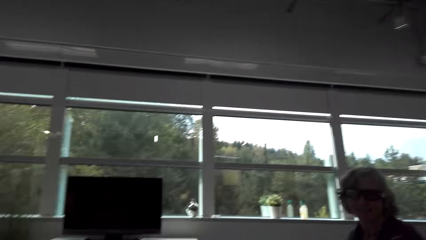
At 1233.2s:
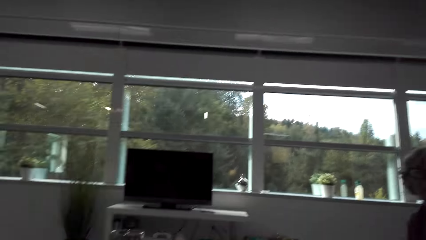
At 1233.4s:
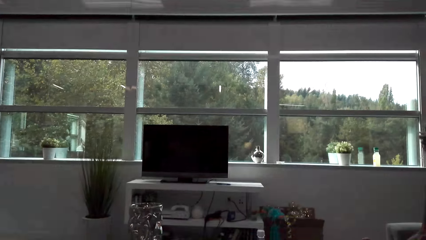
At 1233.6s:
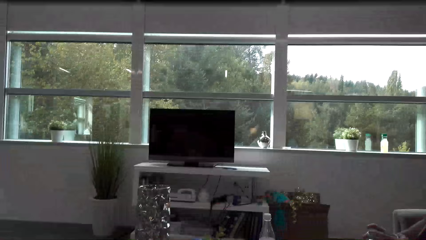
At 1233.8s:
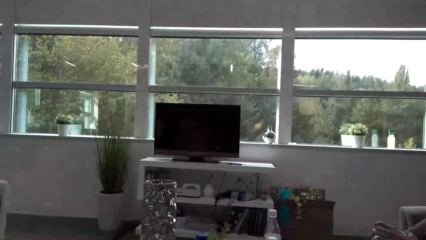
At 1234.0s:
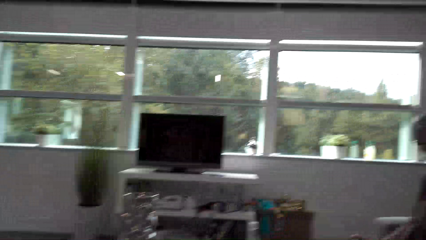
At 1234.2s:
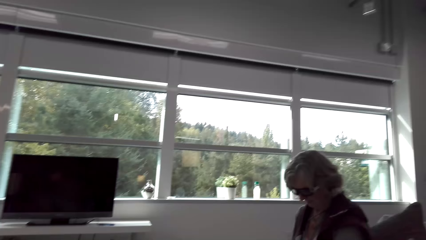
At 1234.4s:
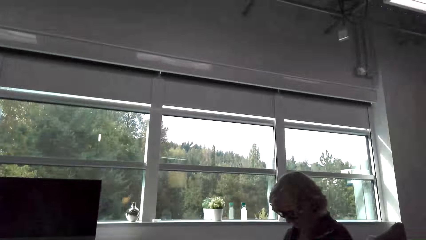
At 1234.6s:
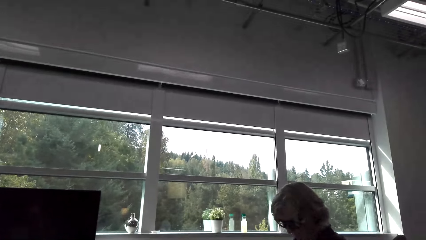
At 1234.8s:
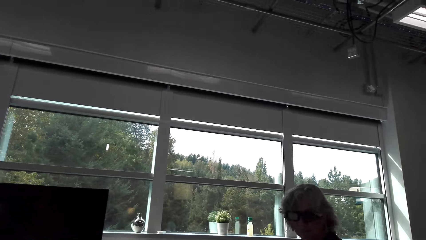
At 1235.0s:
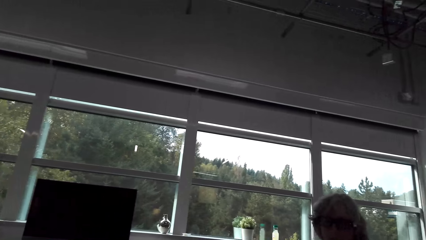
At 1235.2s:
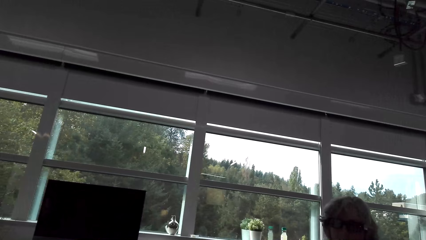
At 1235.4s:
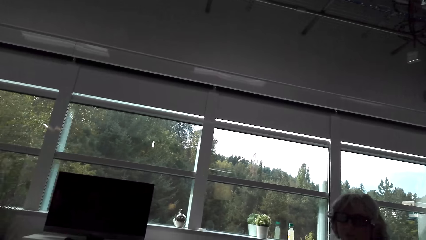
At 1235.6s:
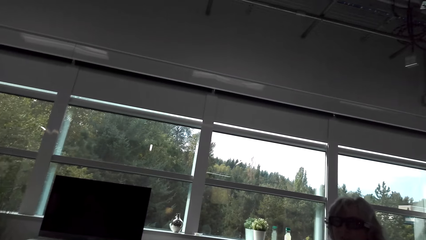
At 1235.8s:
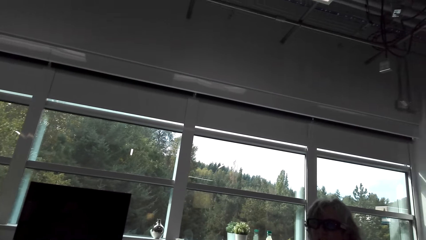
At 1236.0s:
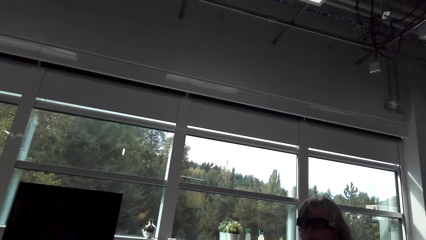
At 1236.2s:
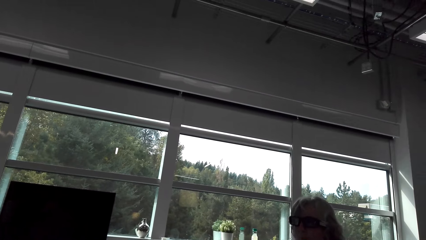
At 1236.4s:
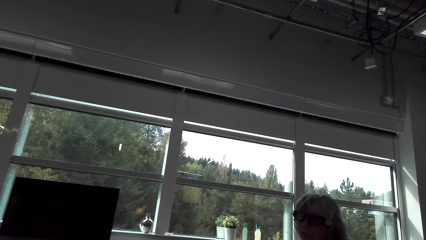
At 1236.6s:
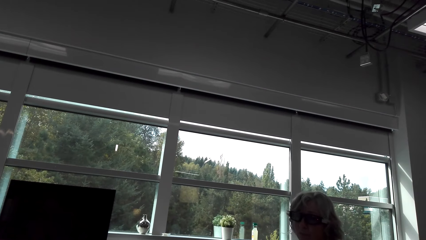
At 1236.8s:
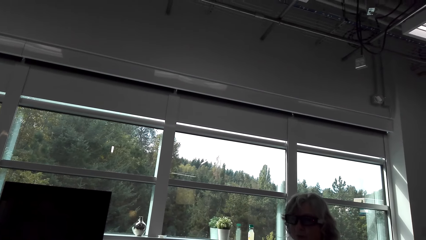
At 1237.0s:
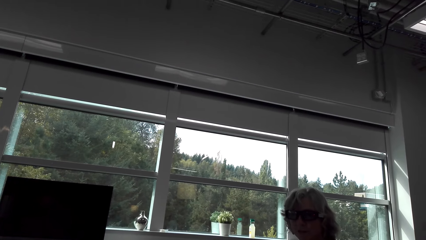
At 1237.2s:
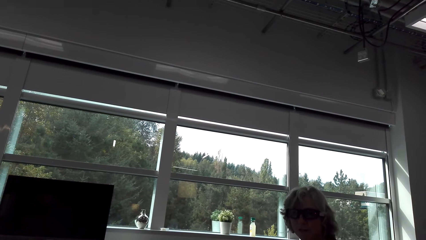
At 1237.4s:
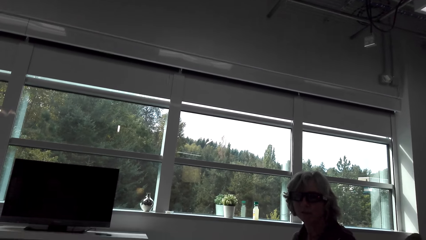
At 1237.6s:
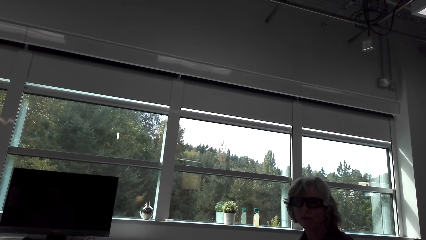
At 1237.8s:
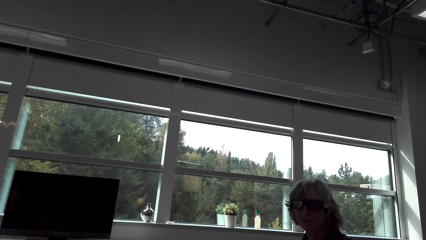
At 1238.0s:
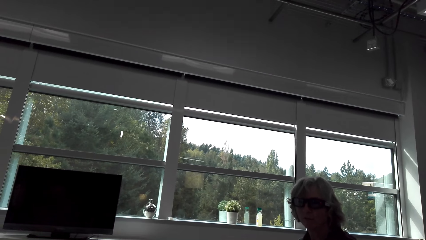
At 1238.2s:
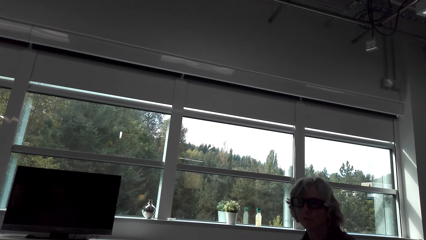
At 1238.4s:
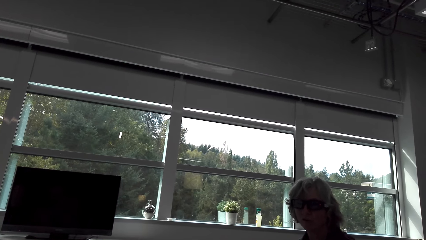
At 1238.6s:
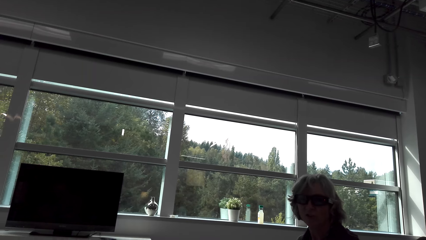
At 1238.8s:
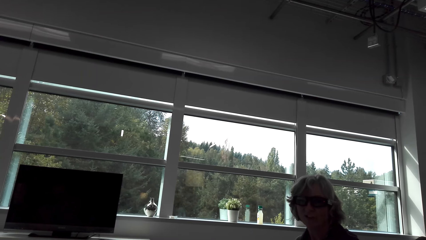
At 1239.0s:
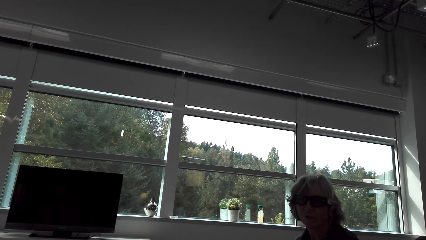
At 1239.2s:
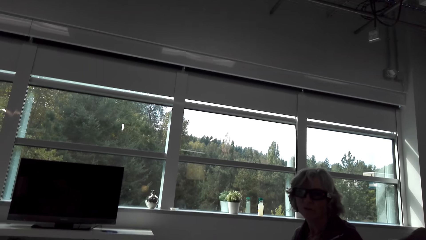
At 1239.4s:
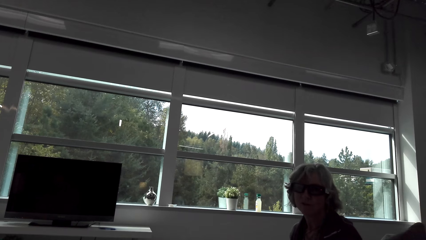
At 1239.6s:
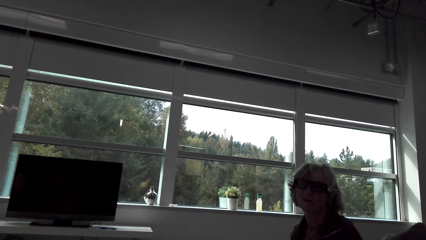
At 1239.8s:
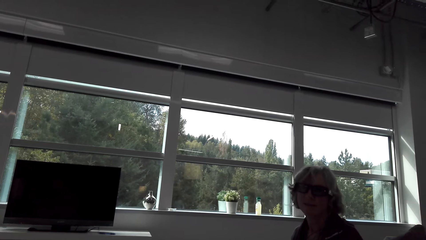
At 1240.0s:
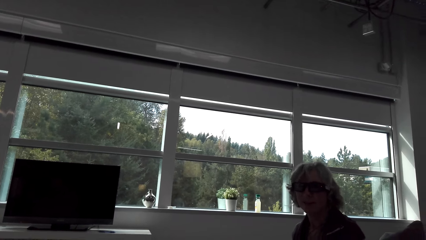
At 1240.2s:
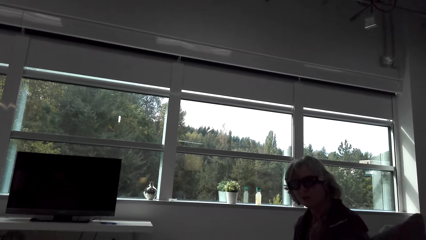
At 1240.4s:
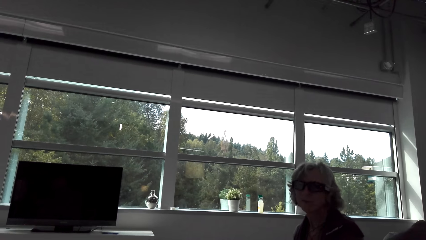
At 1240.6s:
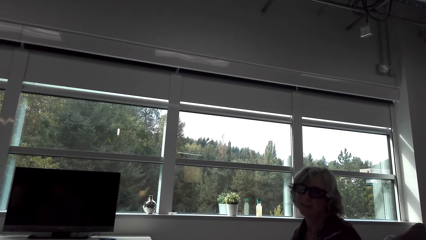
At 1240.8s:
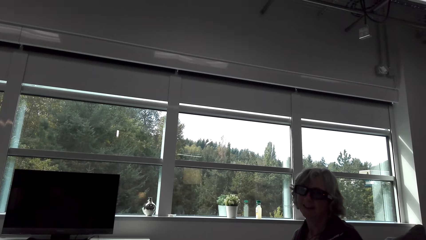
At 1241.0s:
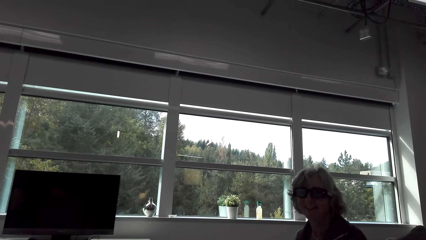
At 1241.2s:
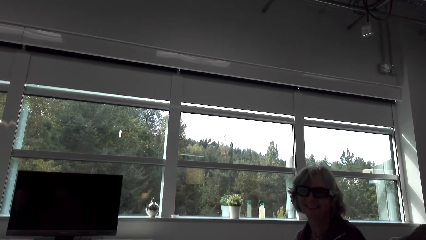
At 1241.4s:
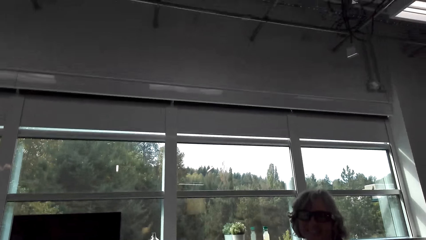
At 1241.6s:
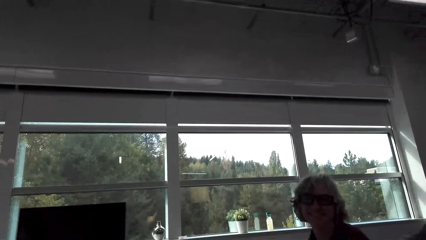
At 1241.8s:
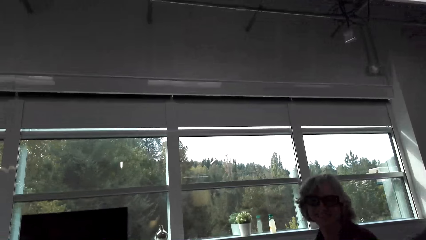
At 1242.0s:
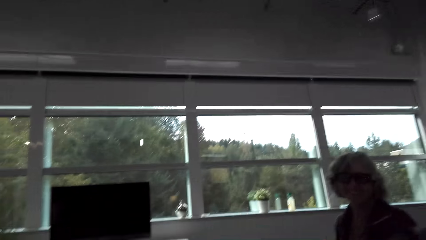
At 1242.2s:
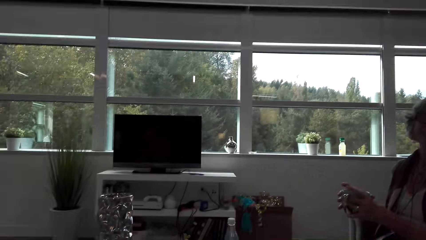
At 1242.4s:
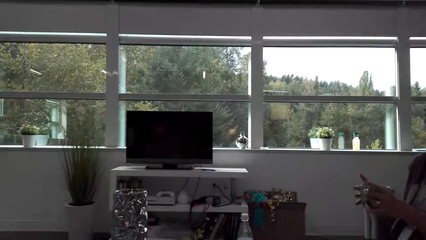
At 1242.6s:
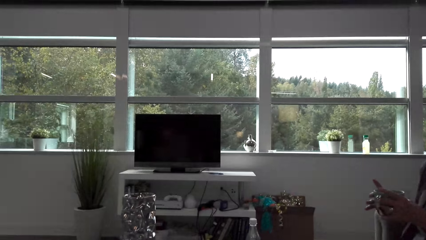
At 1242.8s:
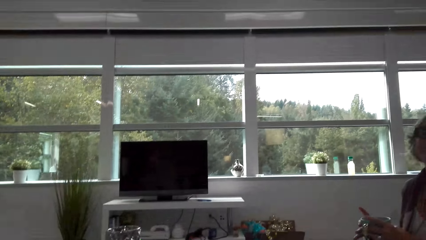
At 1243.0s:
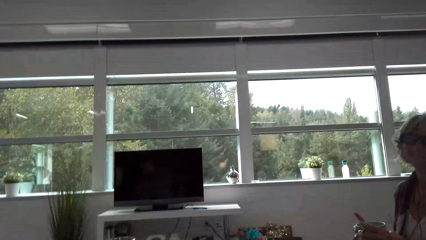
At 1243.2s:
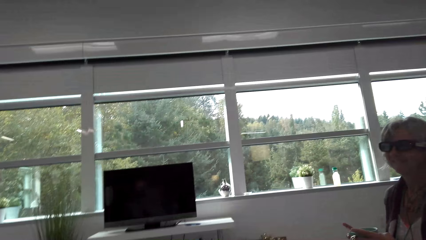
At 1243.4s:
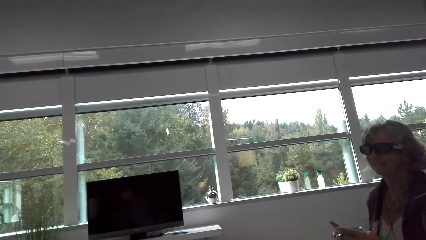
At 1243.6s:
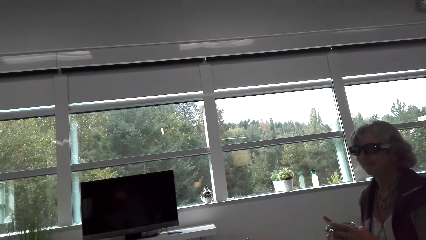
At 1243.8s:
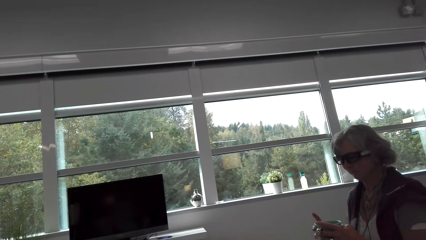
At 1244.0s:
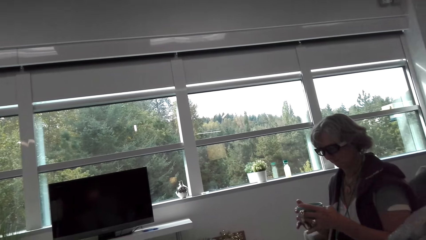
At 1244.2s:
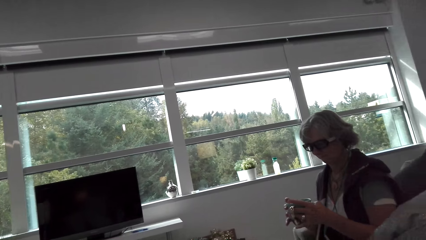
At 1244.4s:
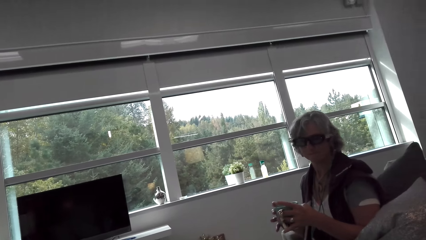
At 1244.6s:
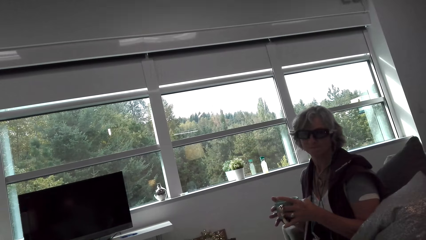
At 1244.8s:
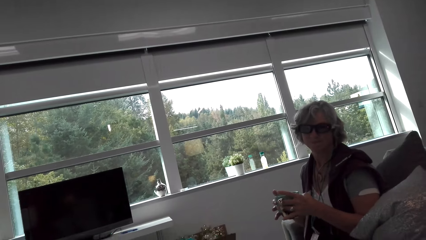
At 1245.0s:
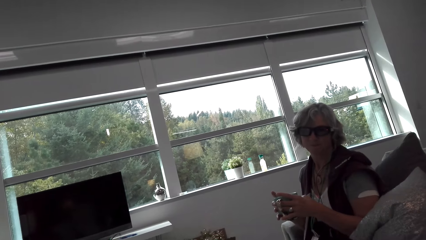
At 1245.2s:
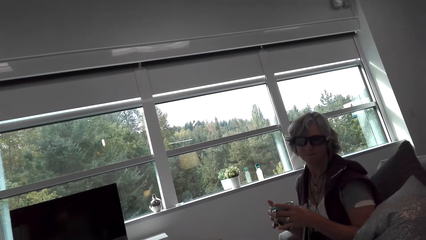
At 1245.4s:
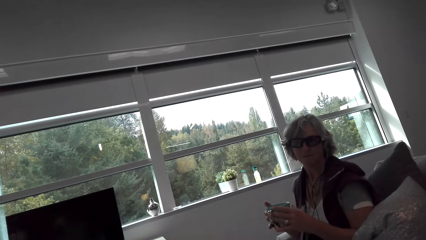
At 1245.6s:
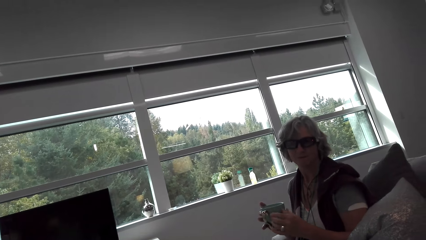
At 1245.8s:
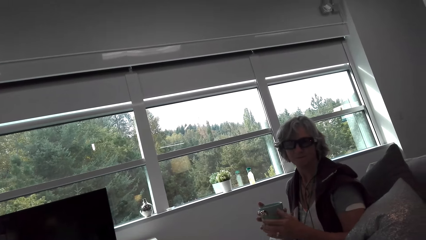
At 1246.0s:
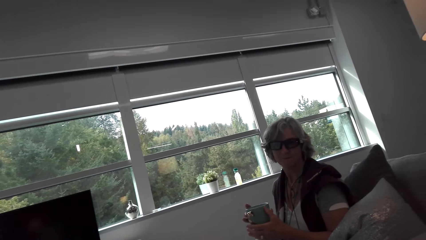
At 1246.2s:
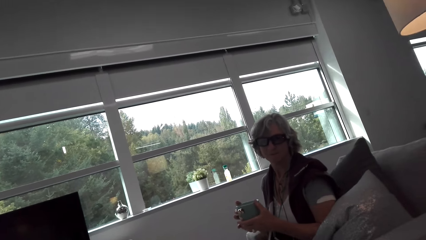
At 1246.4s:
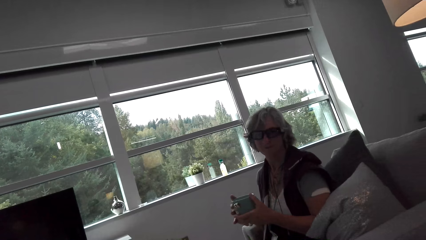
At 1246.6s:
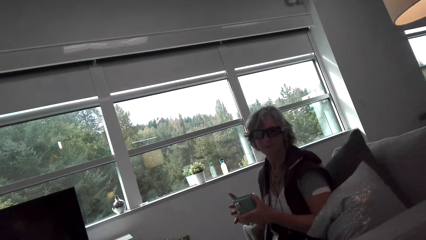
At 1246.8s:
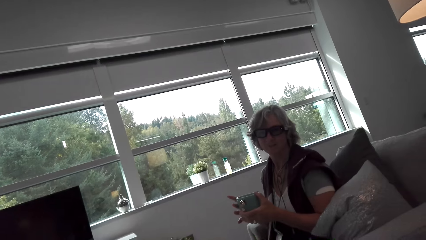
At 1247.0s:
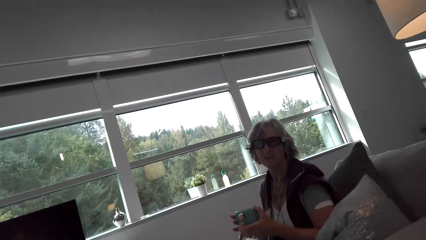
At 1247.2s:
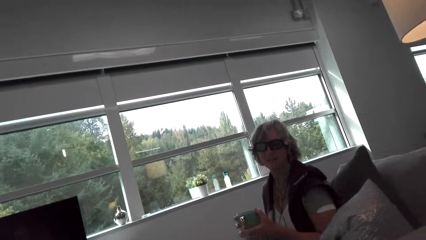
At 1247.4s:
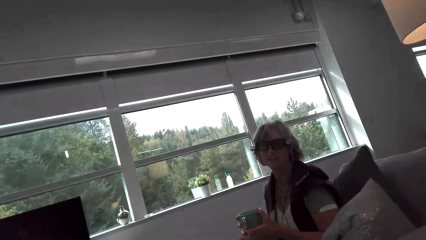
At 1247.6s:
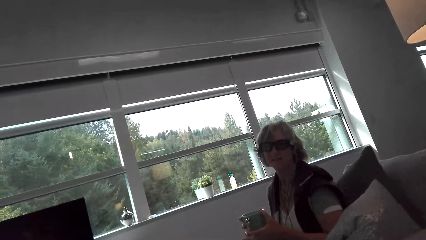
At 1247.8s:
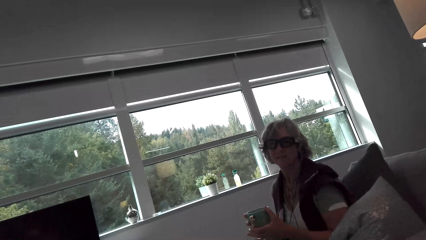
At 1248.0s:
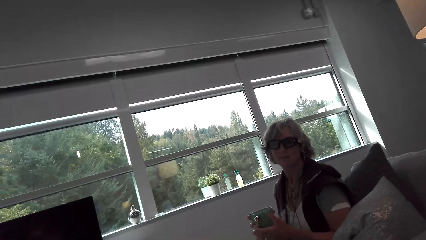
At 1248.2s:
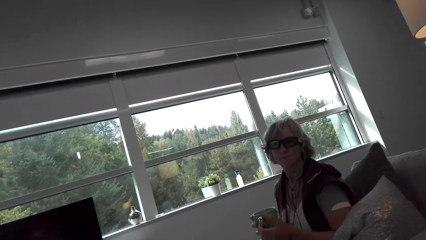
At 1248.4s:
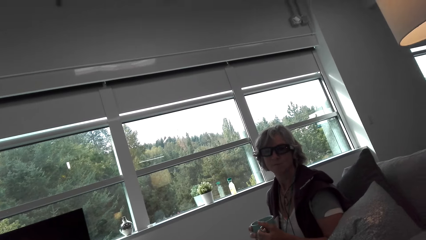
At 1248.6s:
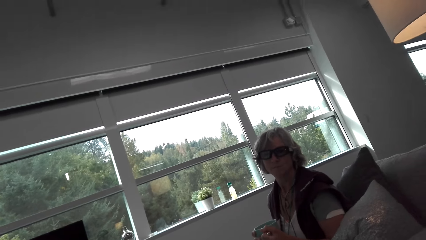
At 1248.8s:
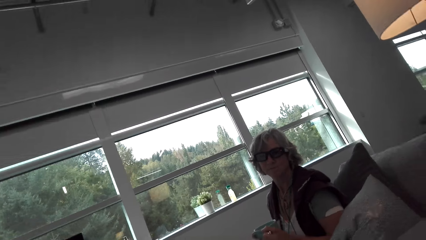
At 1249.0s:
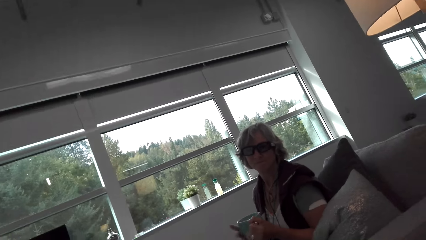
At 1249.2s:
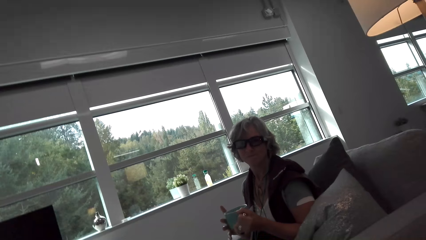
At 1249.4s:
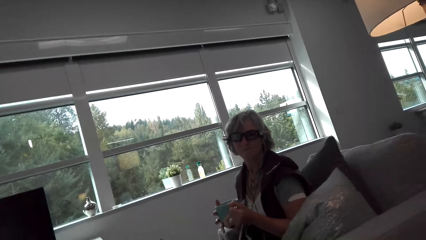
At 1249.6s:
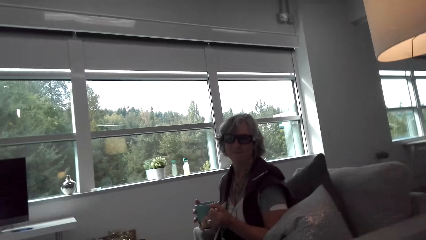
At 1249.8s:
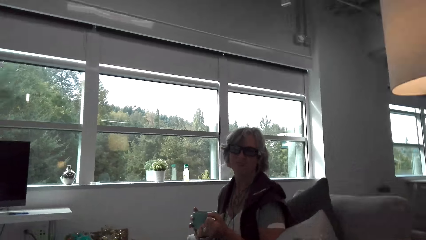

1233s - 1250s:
The camera wearer talks with a lady. The lady holds a cup. The camera wearer looks around and looks at the screen. They talk with the lady and look around. They talk with the lady. The lady holds the cup with both hands.
